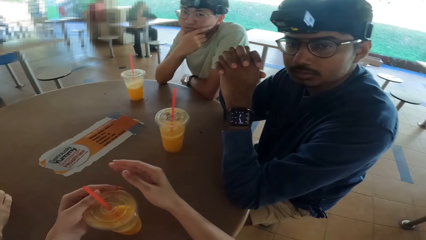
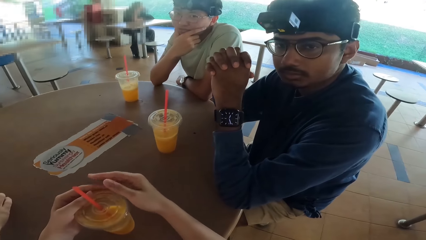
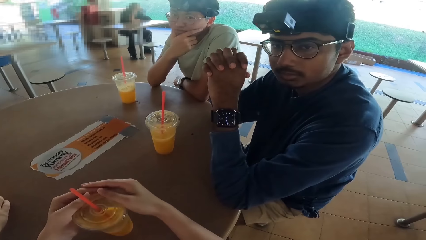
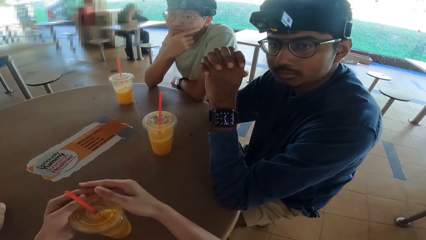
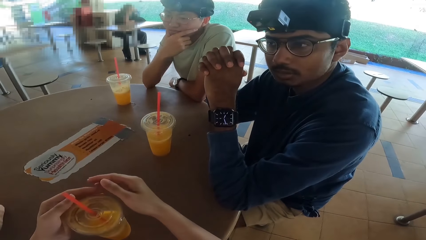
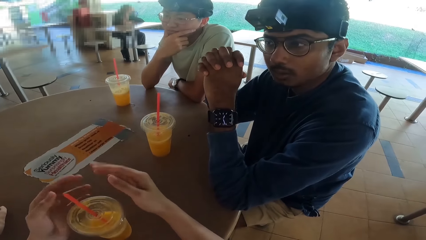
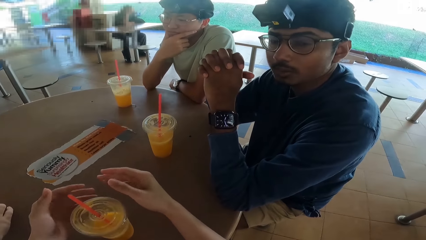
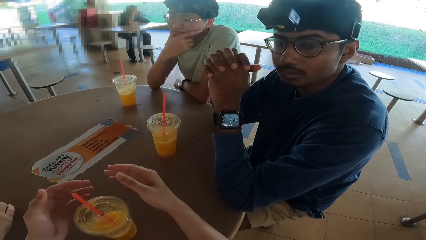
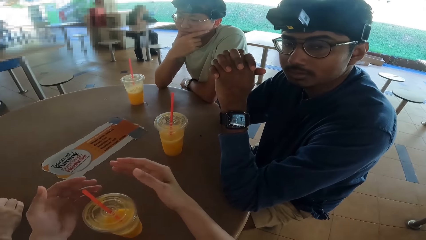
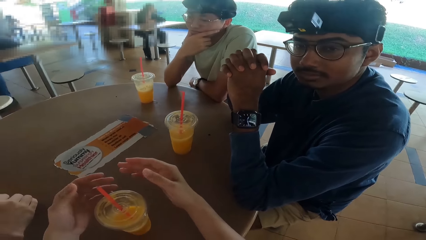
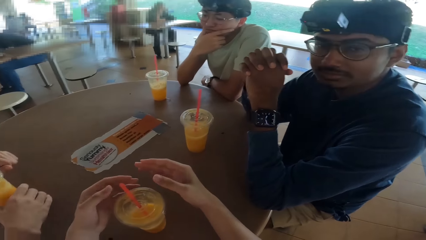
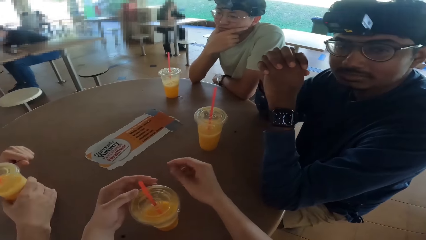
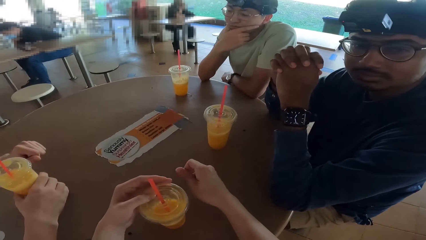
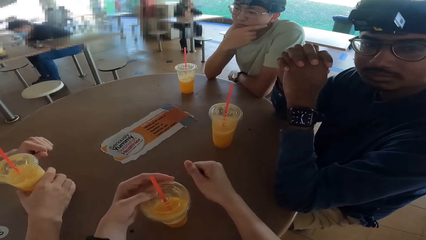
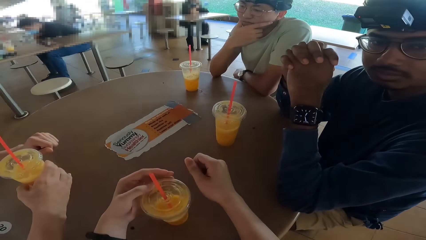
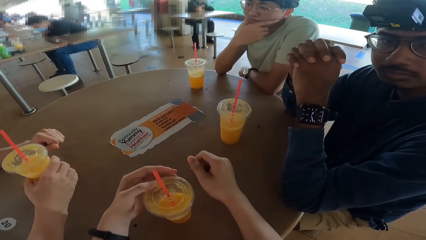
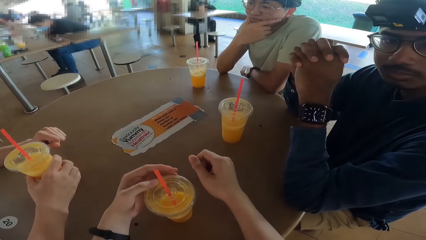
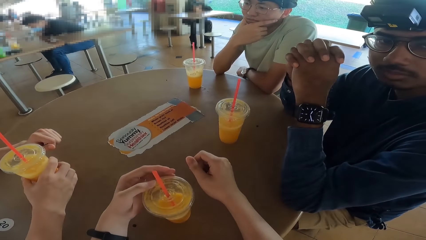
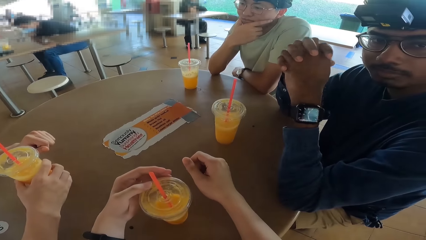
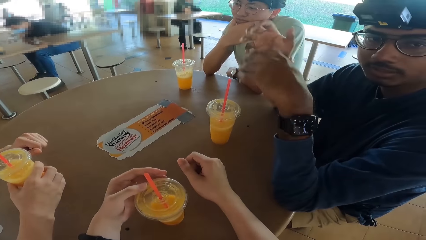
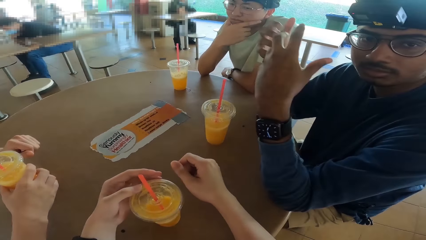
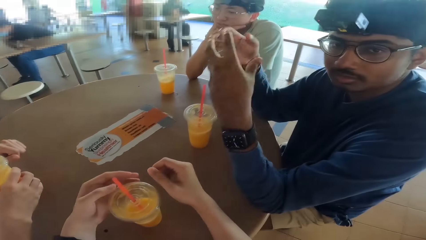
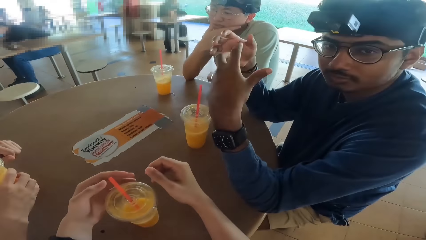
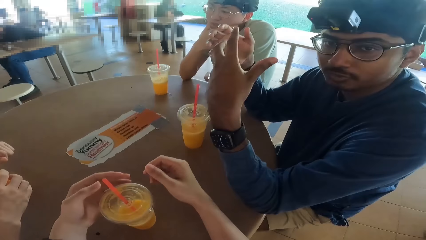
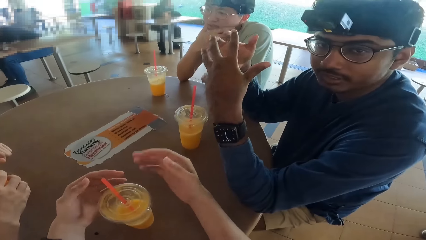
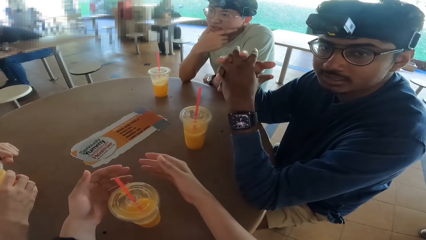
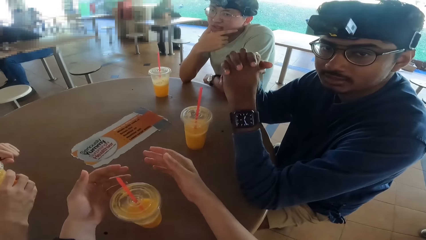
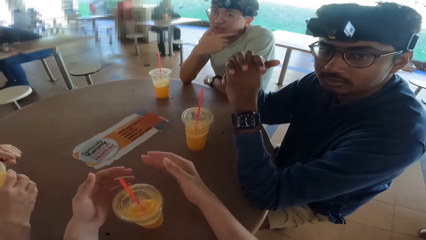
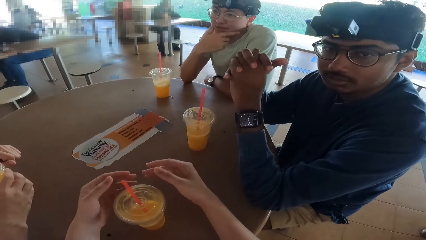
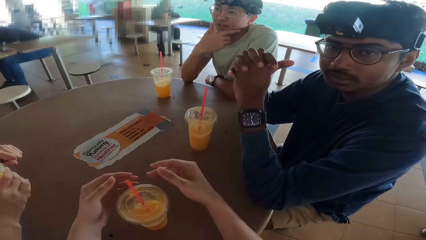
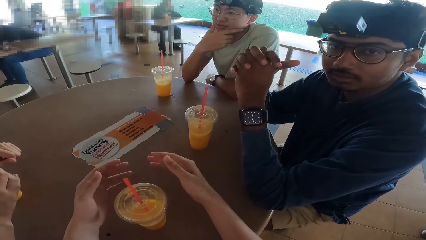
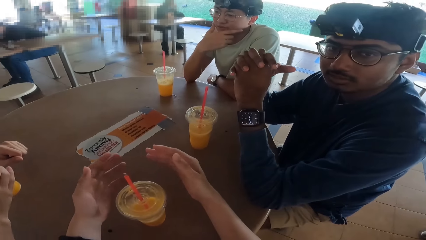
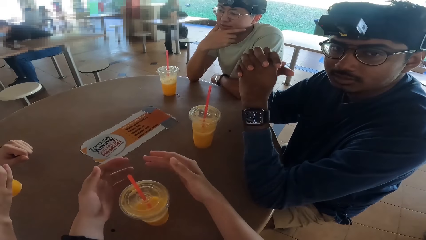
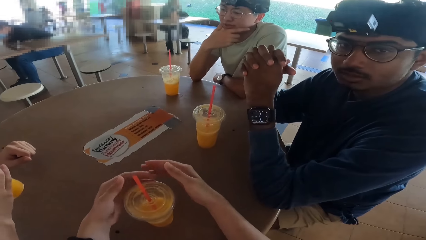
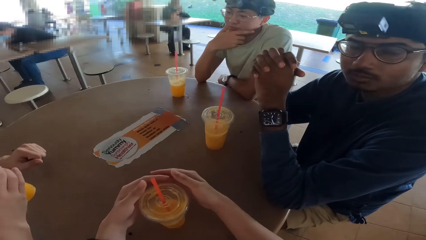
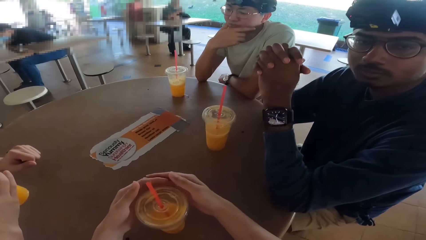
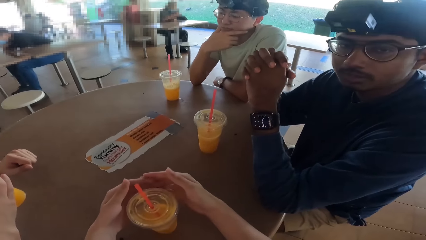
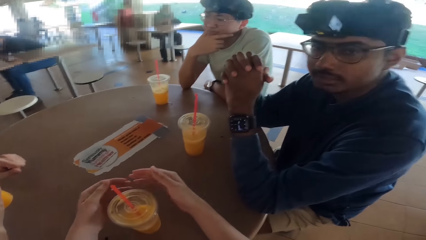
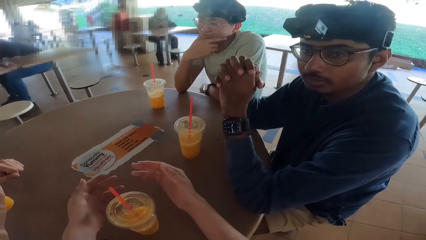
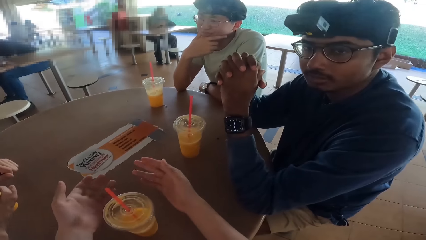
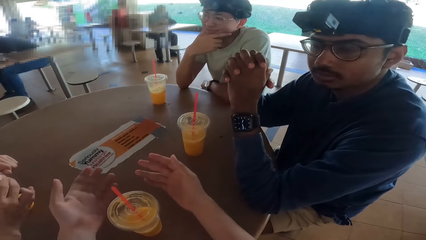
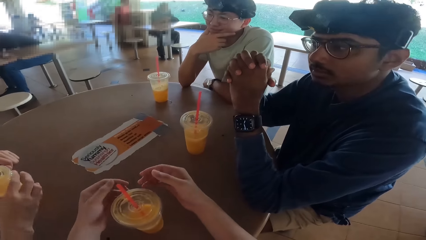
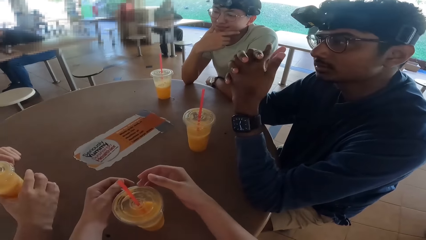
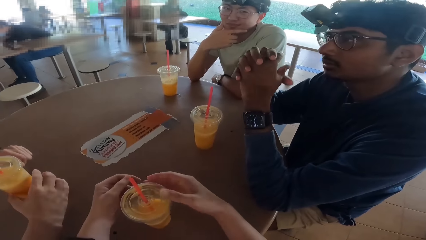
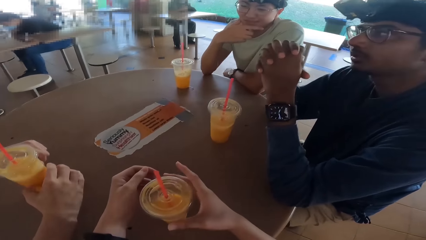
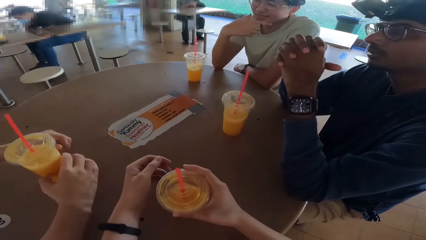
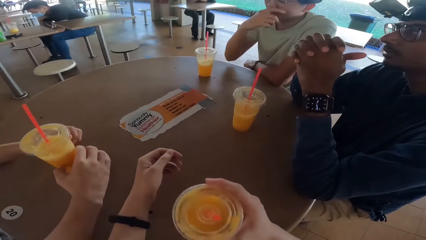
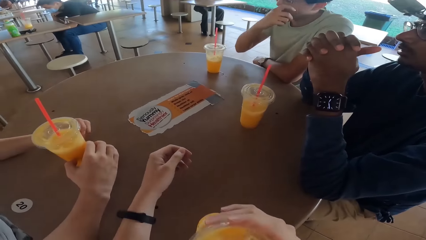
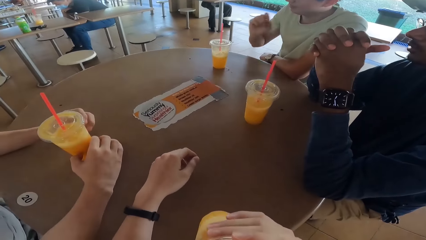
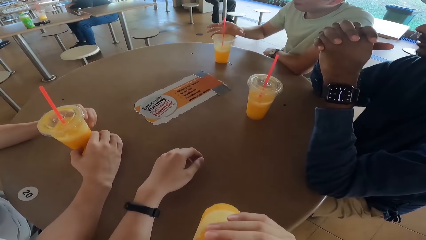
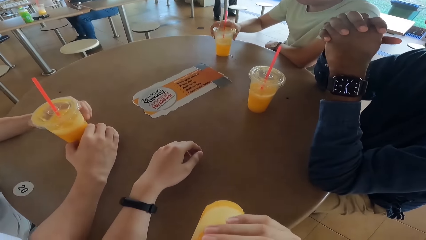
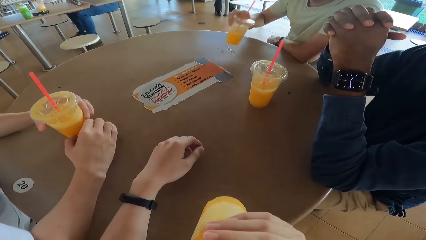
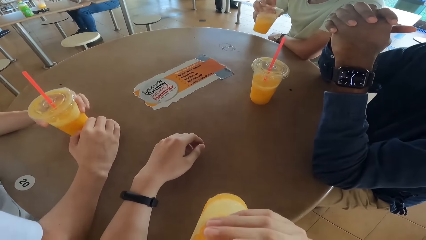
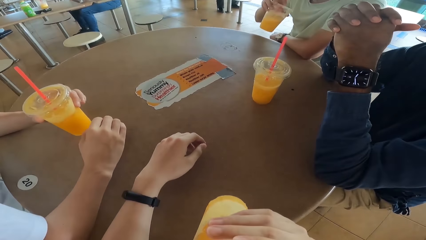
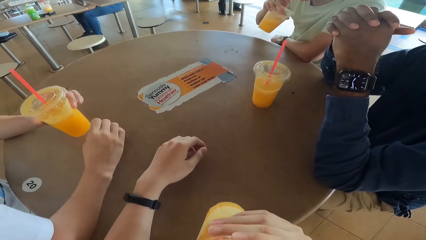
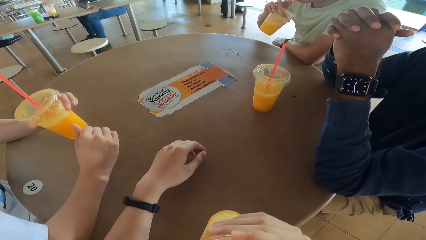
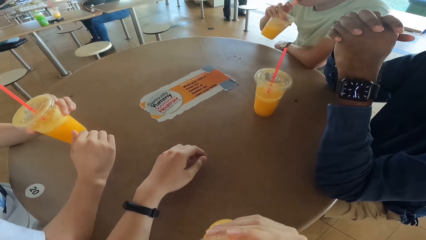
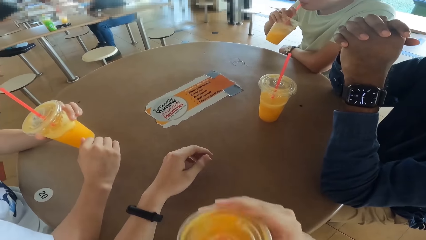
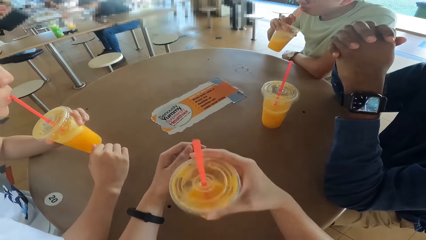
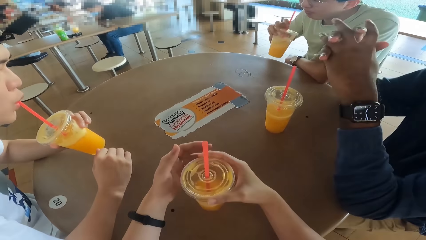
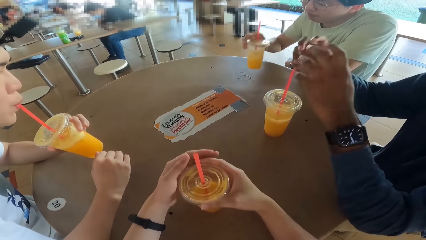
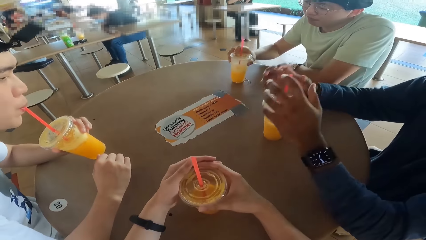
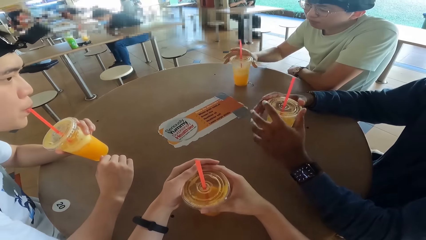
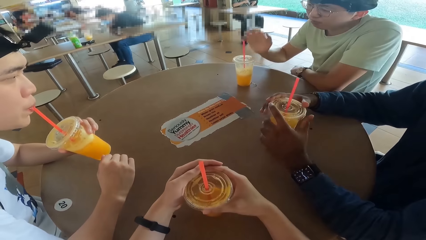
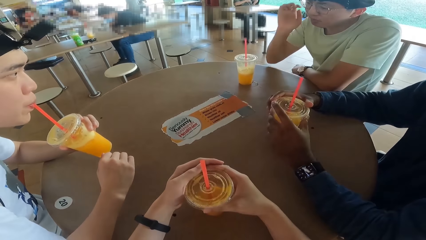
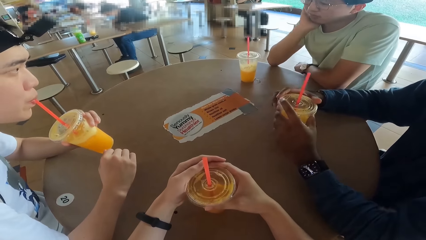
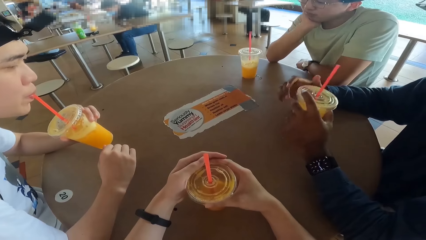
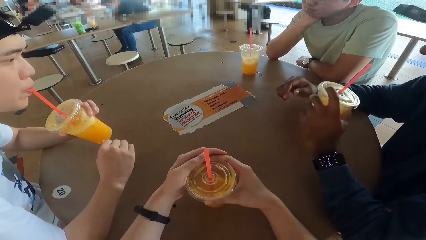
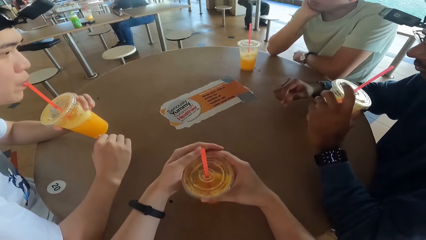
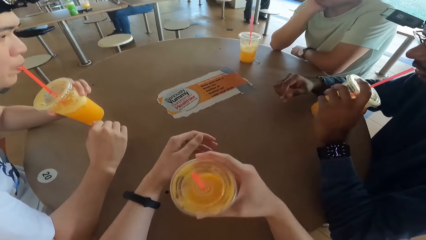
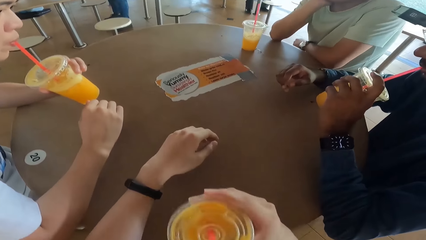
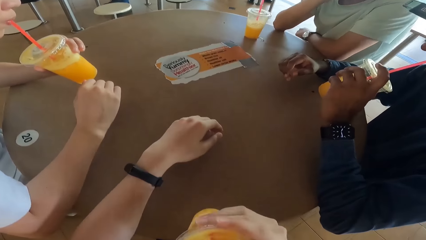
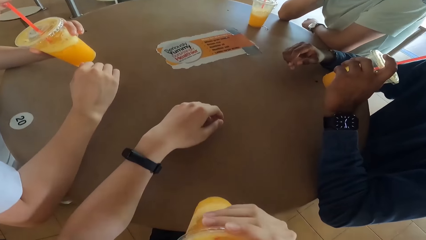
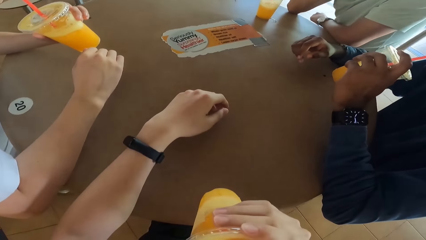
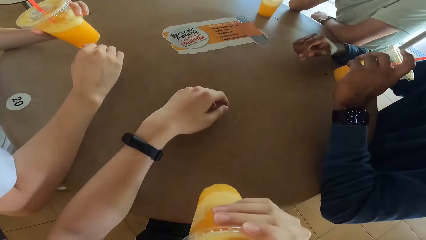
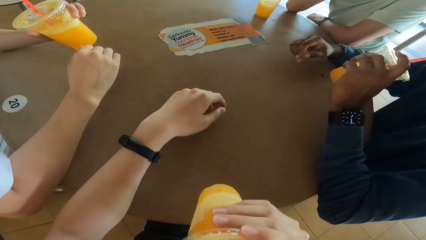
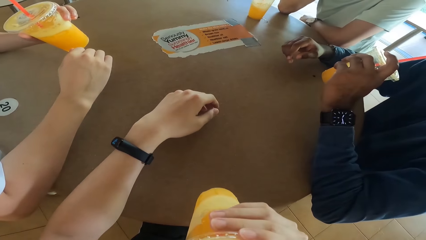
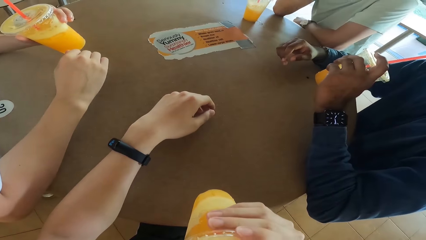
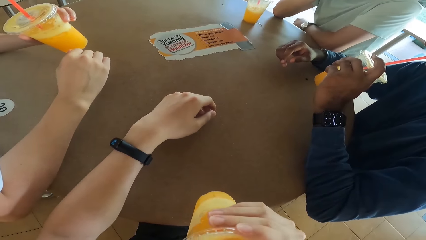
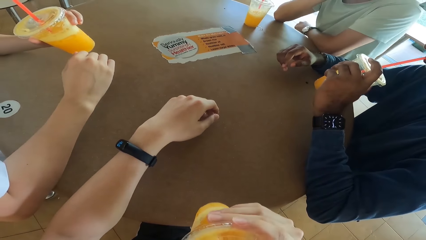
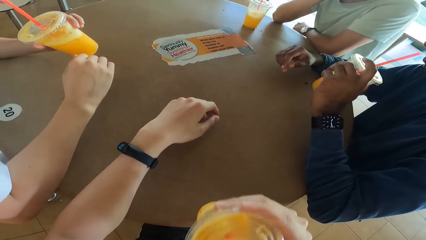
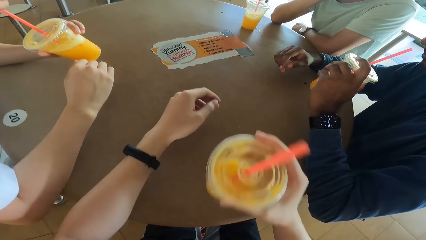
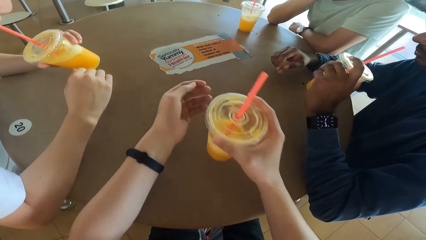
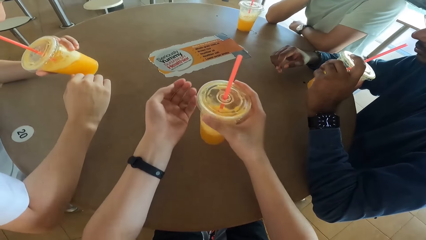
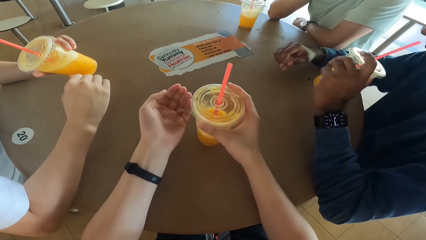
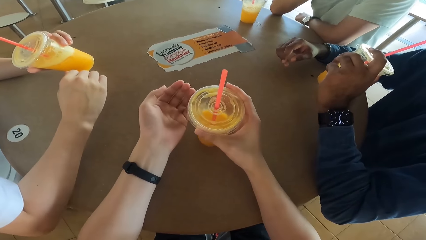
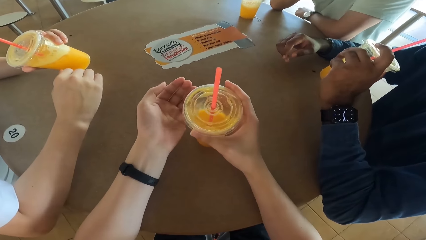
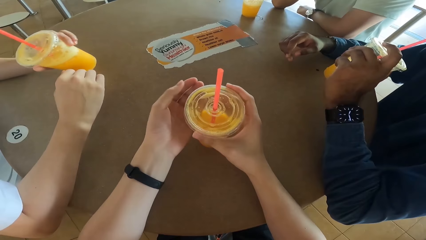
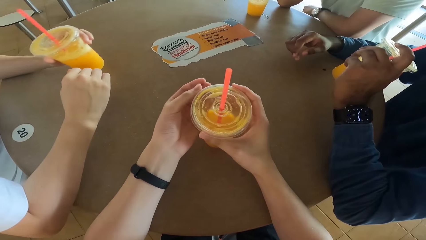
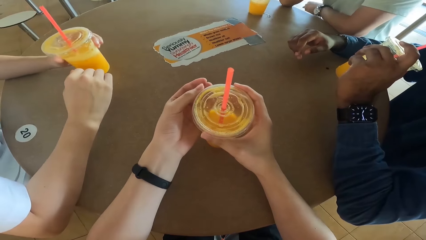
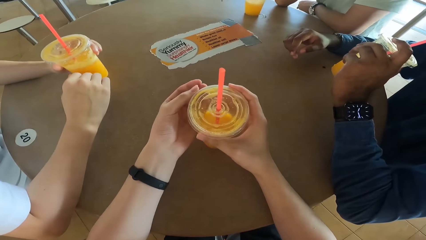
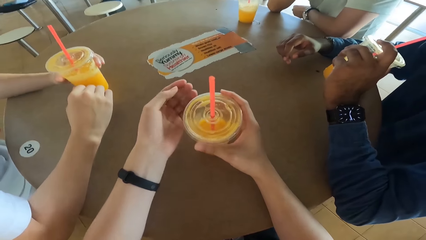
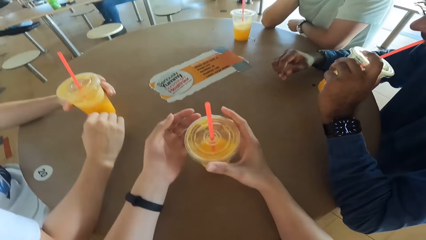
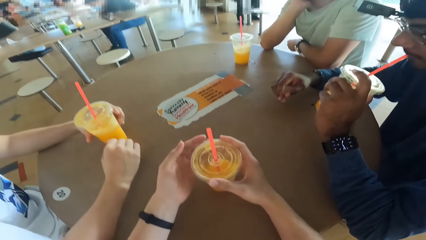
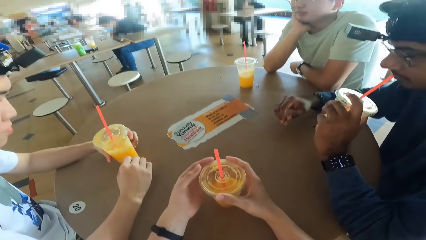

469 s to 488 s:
The camera wearer demonstrates. They take a juice. They drink. A person takes a juice. Another person takes a juice. A man and another man drink. Another person takes a juice. The camera wearer takes a juice. The camera wearer and the first man drink.
